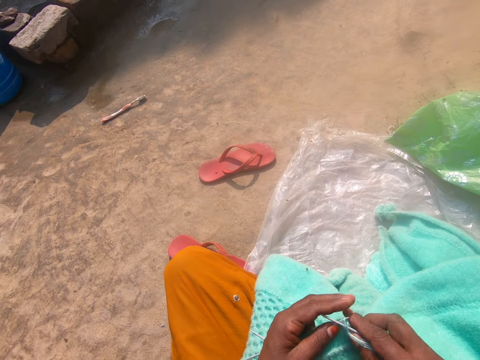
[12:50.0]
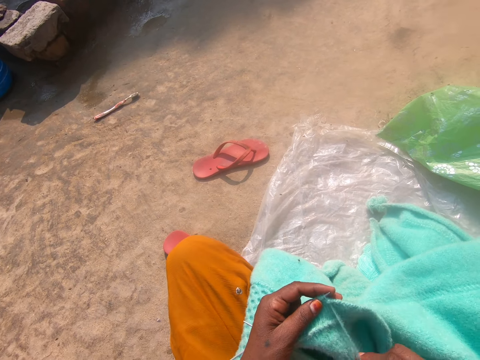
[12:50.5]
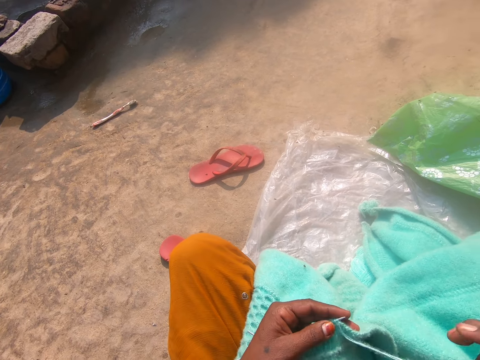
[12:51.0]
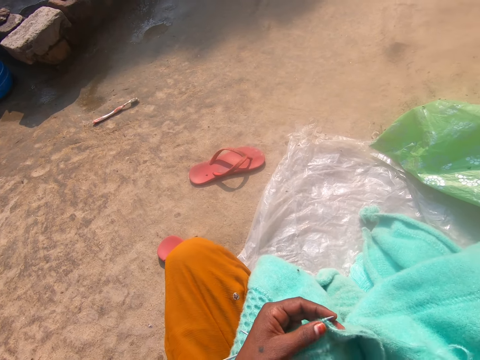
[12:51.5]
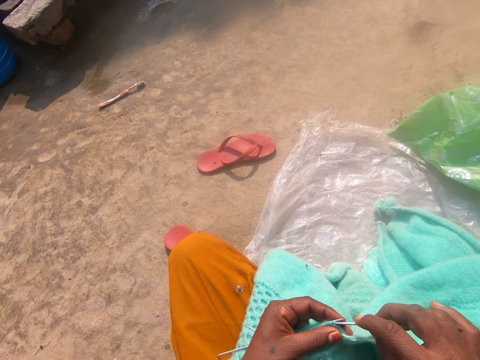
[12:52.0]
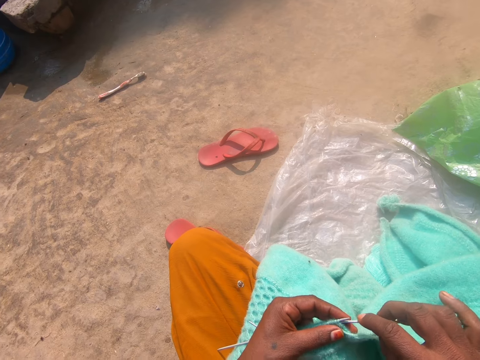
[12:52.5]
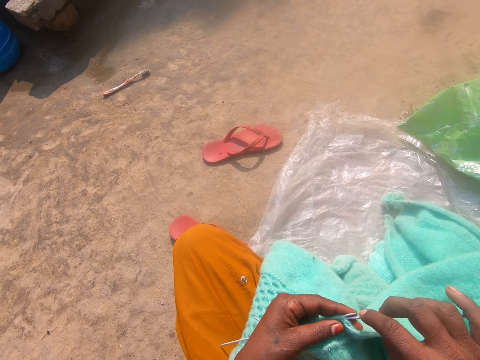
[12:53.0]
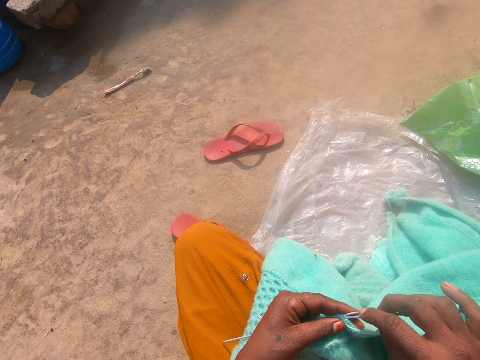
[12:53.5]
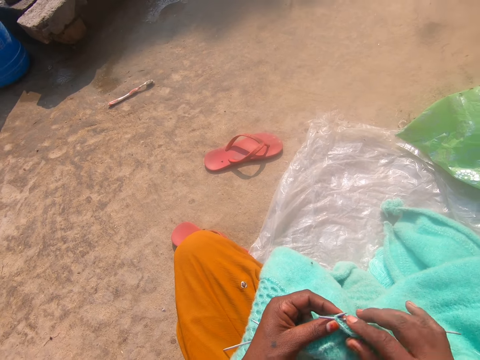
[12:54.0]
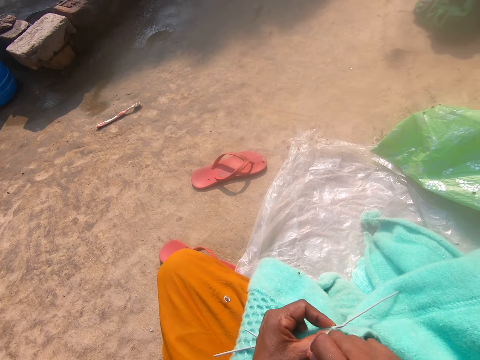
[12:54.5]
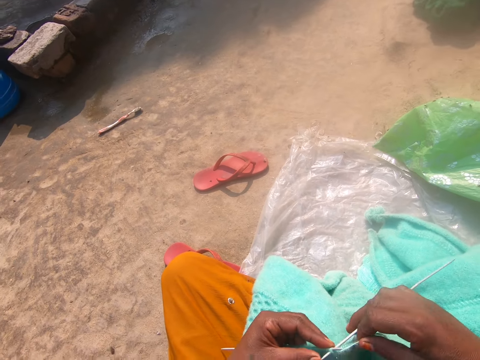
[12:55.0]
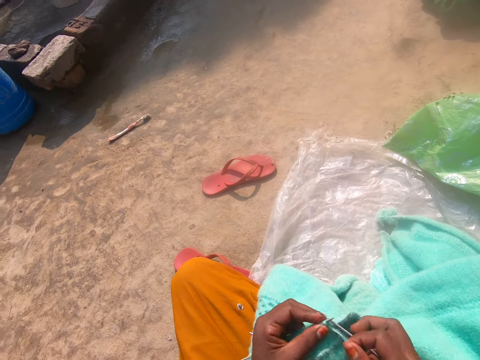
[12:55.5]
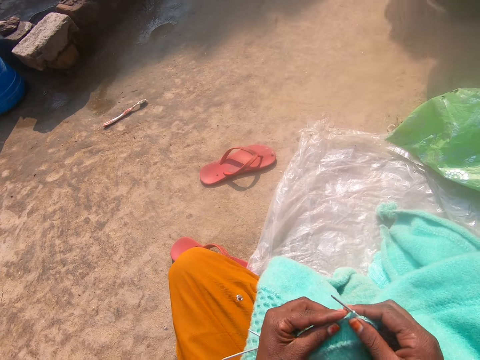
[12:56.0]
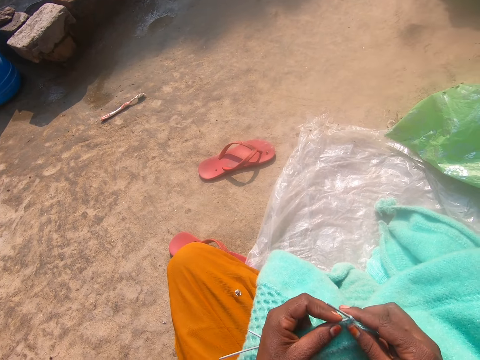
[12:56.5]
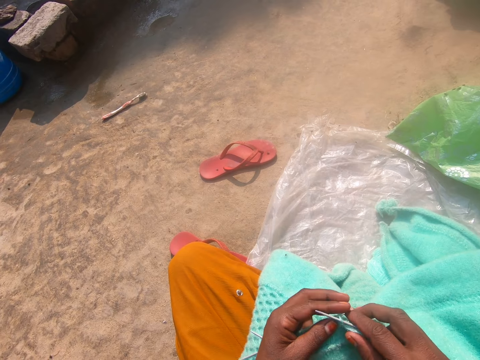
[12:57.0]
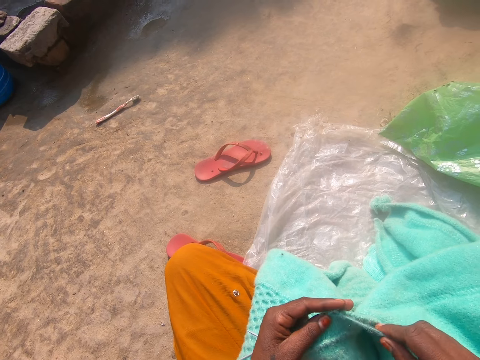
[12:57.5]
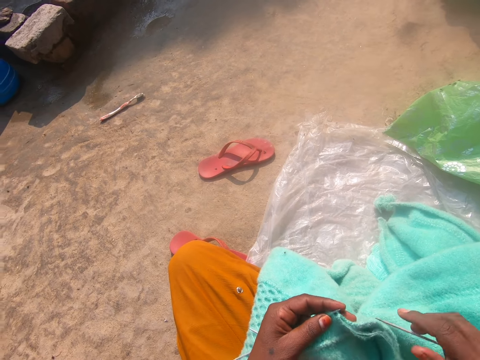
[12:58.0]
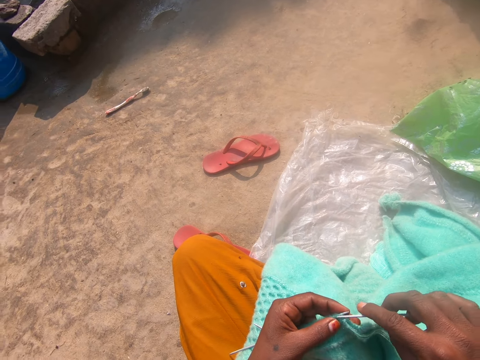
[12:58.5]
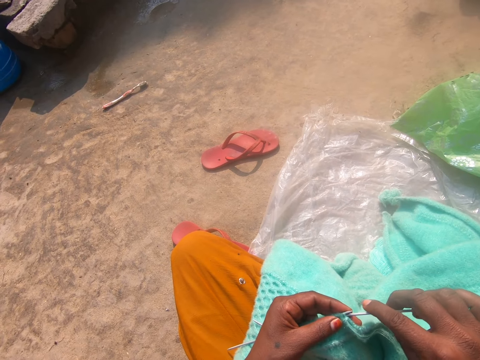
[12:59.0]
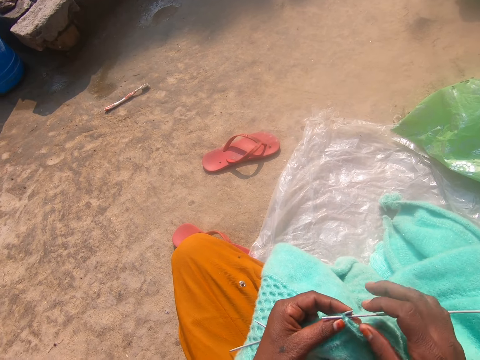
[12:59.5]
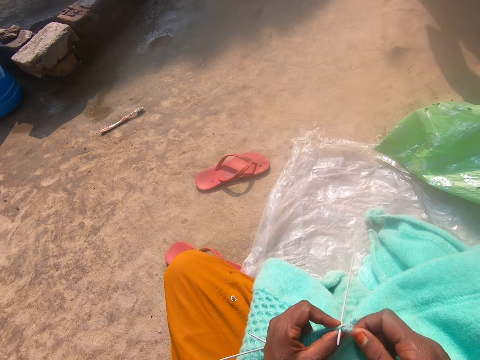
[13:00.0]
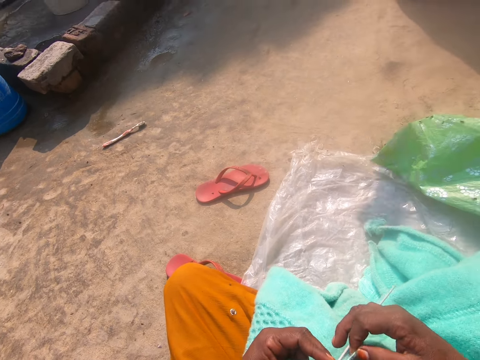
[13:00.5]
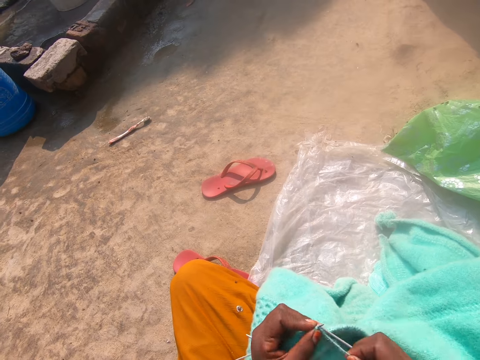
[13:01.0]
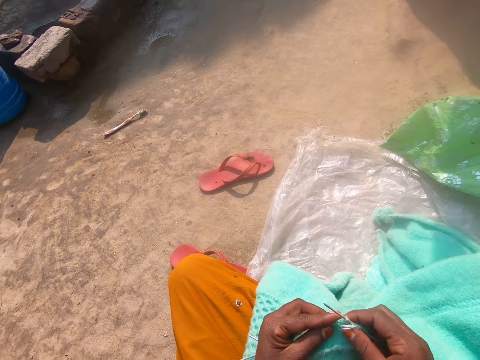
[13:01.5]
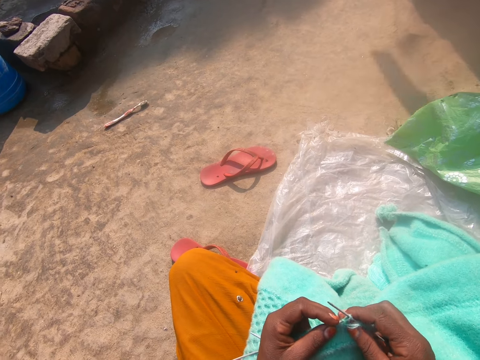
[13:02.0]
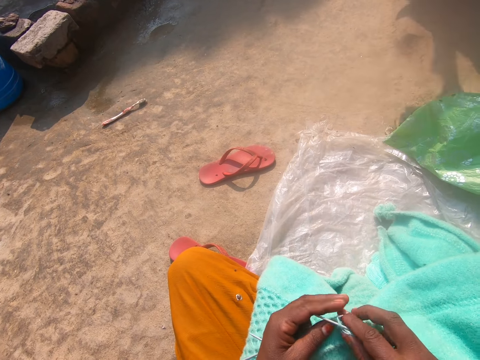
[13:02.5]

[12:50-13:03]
The camera wearer removes the crochet hook from the fabric. They fix the crochet hook in the fabric. They remove the crochet hook from the fabric. They fix the crochet hook in the fabric. They knit the fabric with the crochet hook.

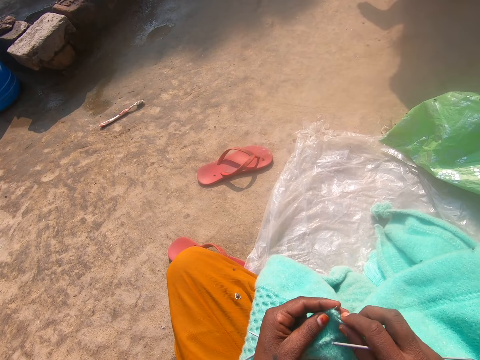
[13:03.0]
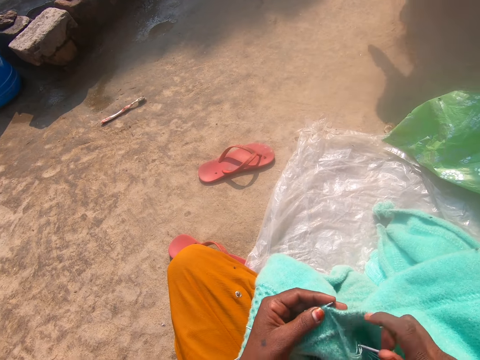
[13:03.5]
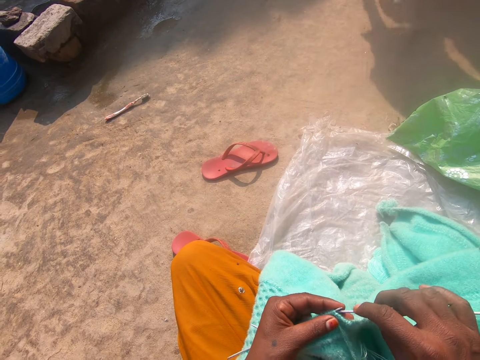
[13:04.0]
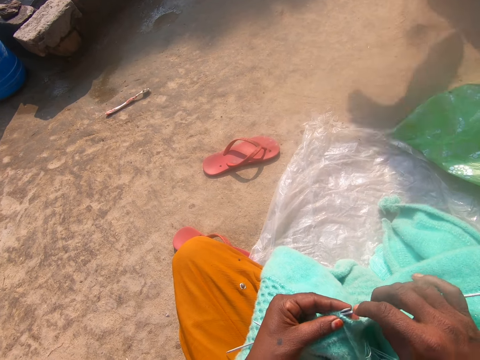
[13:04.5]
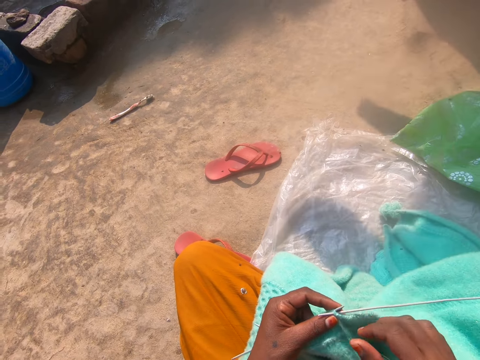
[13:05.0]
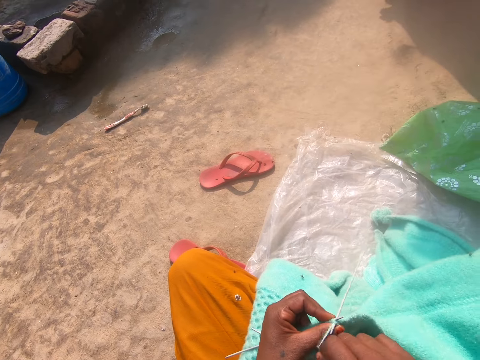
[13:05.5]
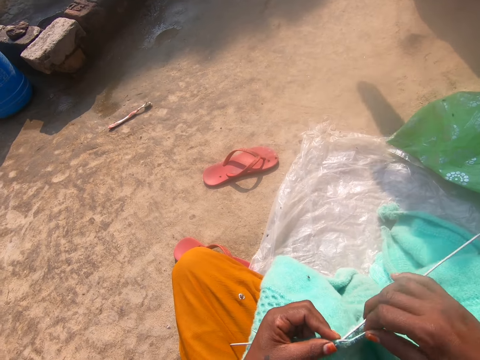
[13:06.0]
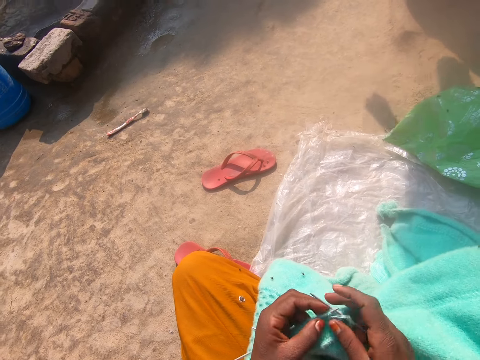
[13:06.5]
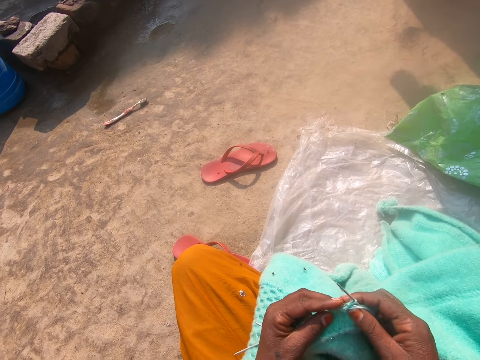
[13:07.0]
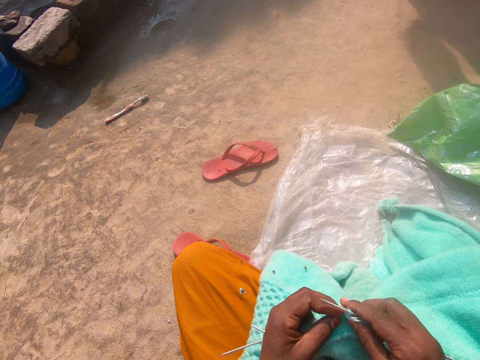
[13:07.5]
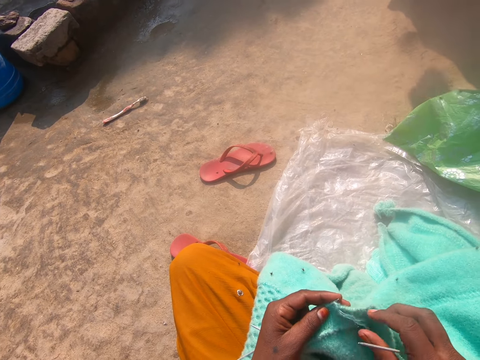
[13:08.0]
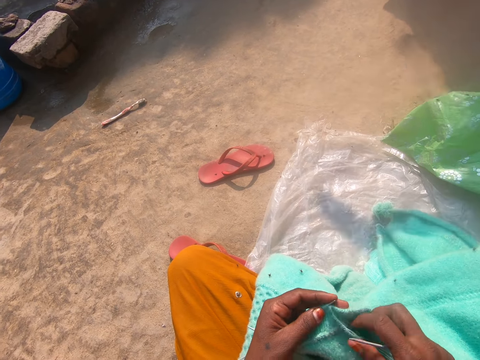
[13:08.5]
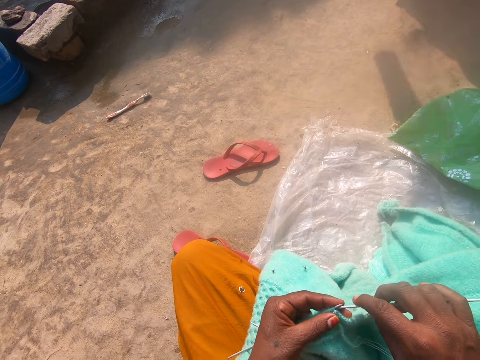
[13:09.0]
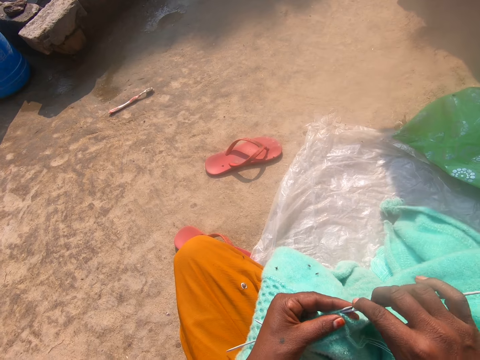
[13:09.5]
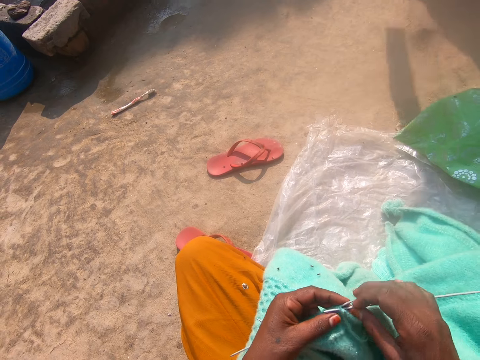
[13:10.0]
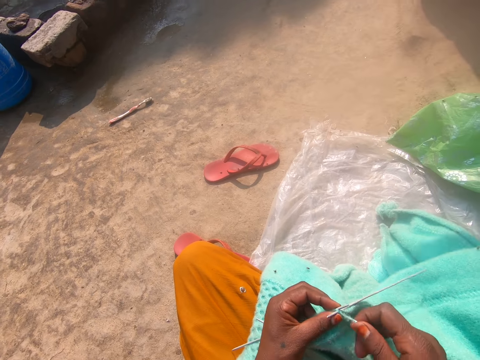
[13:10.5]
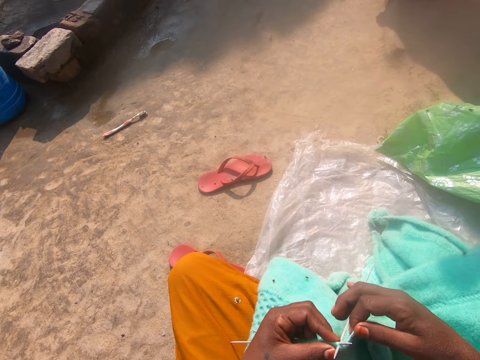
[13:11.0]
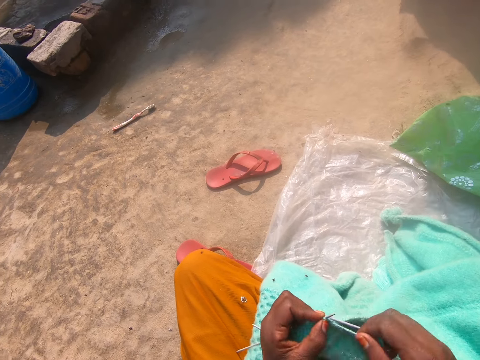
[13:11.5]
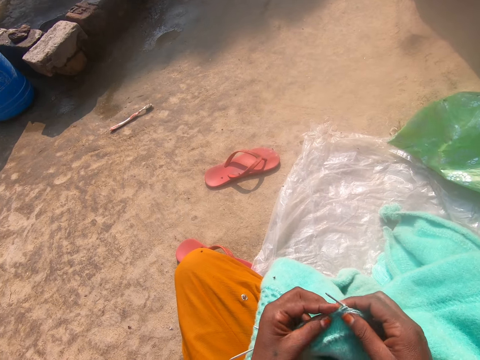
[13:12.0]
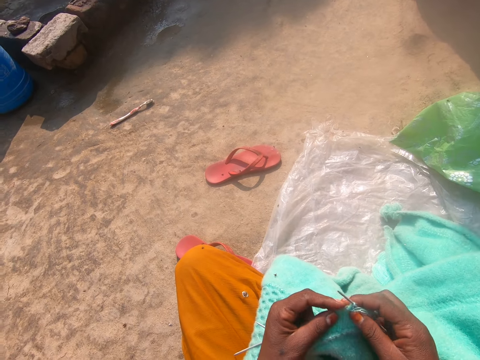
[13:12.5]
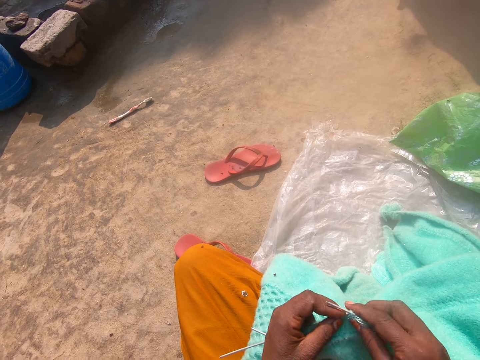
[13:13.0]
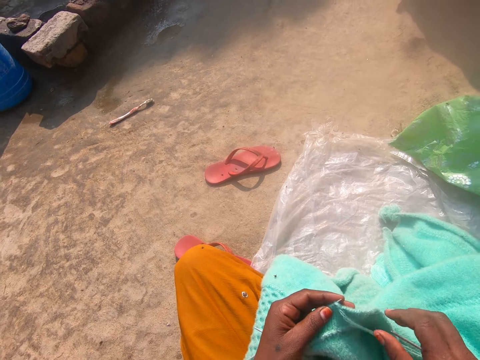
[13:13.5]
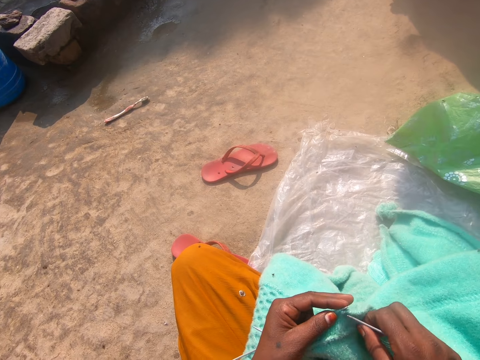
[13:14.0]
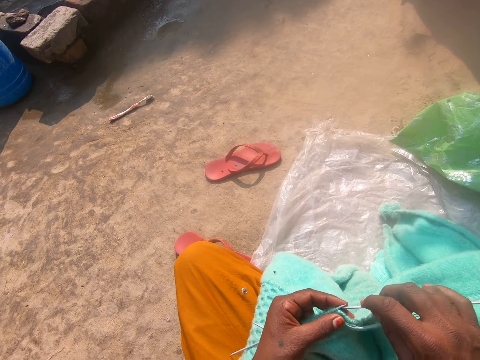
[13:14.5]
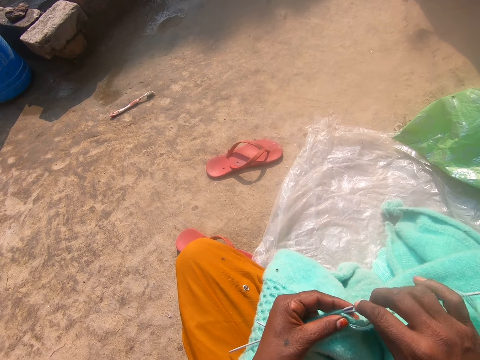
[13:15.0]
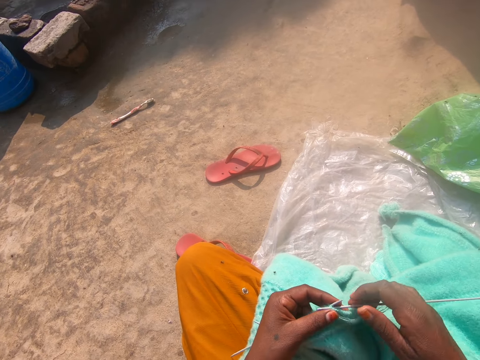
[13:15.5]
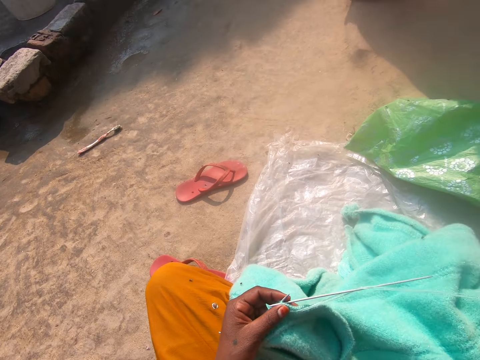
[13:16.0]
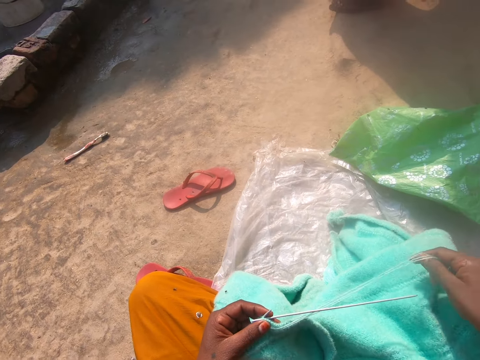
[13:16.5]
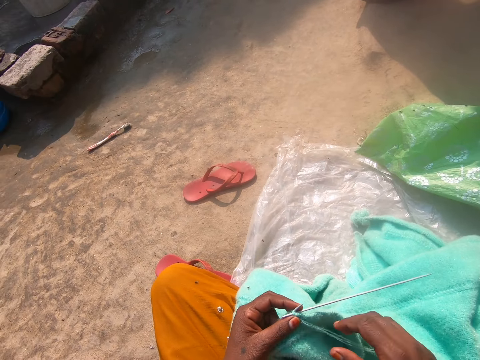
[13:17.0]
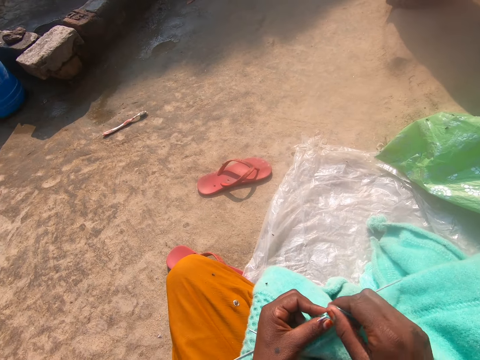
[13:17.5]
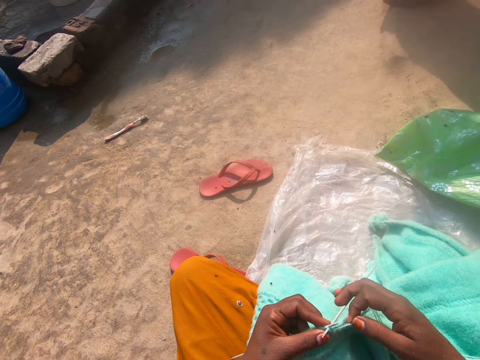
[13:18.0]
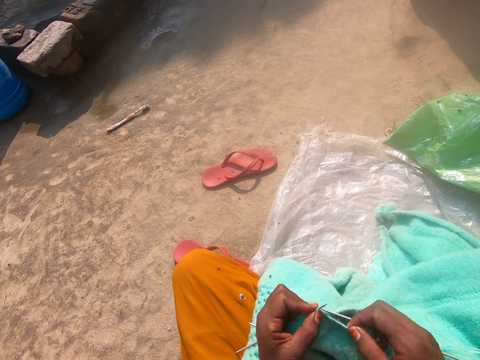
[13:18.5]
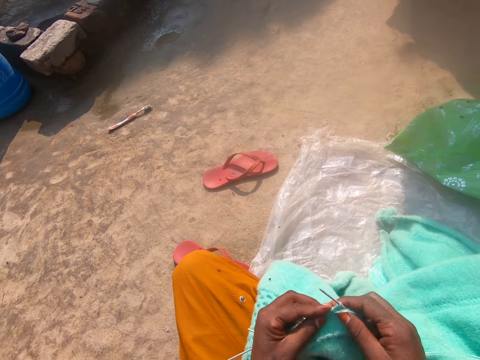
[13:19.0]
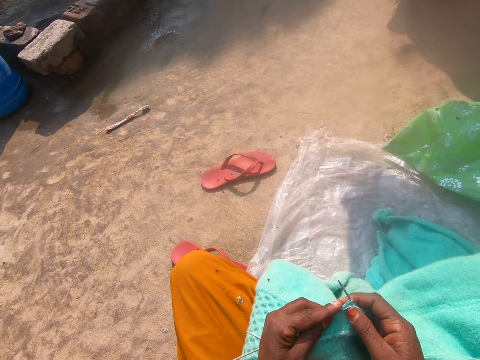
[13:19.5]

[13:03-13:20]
The camera wearer removes the crochet hook from the fabric. They pull the thread in the fabric. They fix the crochet hook in the fabric. They knit the fabric with the crochet hook. They remove the crochet hook from the fabric. They pull the thread in the fabric. They fix the crochet hook in the fabric. They knit the fabric with the crochet hook. They remove the crochet hook from the fabric. They pull the thread in the fabric. They fix the crochet hook in the fabric. They pull the thread in the fabric. They knit the fabric with the crochet hook.
